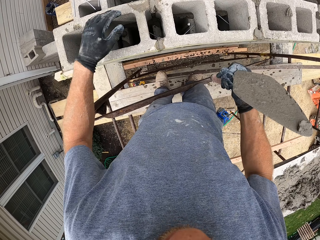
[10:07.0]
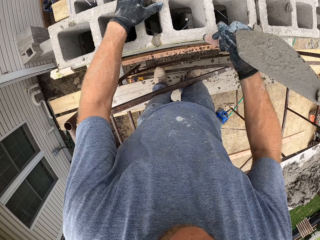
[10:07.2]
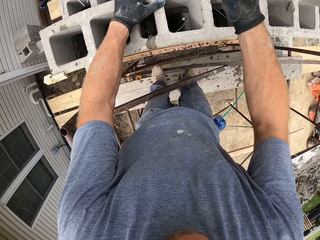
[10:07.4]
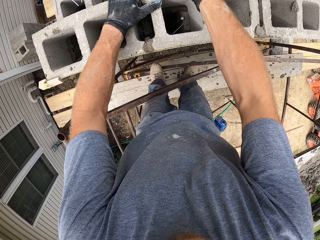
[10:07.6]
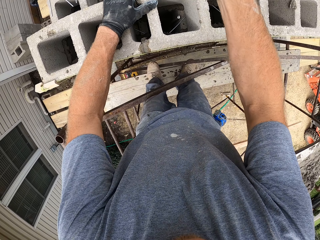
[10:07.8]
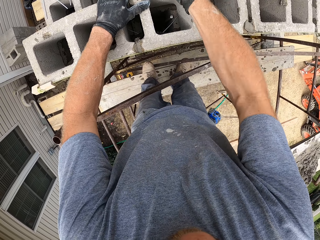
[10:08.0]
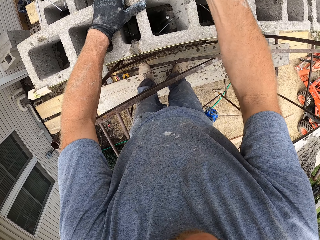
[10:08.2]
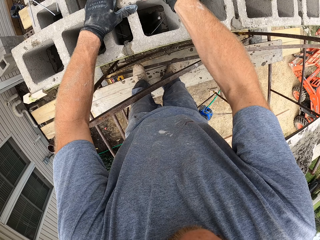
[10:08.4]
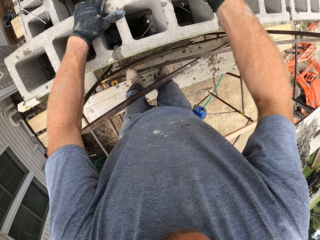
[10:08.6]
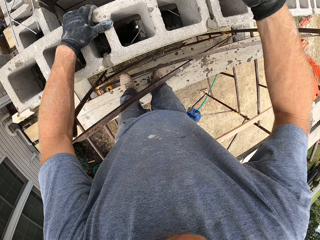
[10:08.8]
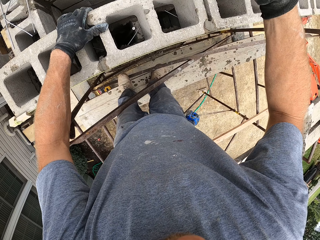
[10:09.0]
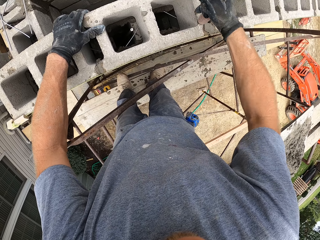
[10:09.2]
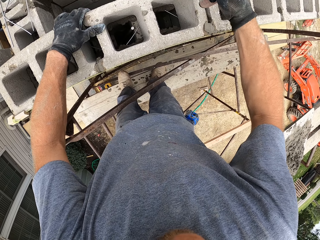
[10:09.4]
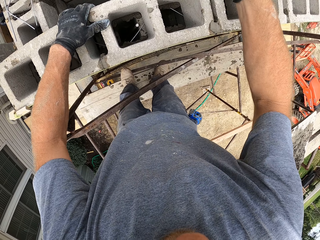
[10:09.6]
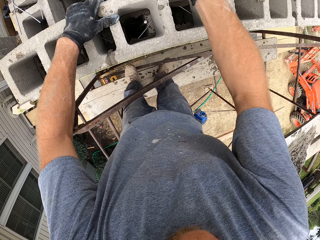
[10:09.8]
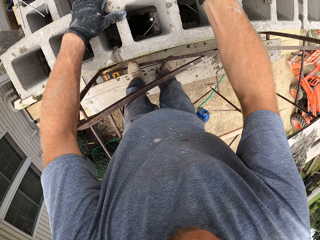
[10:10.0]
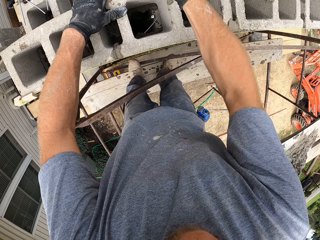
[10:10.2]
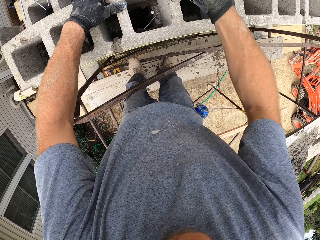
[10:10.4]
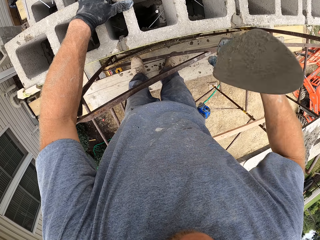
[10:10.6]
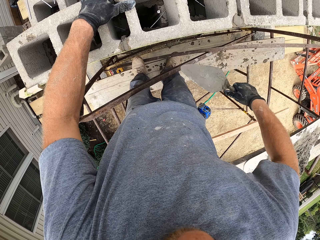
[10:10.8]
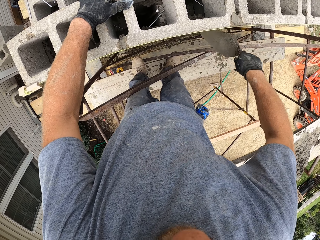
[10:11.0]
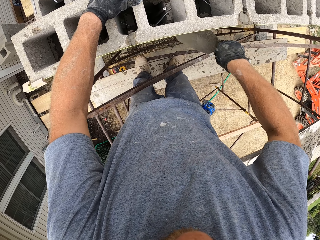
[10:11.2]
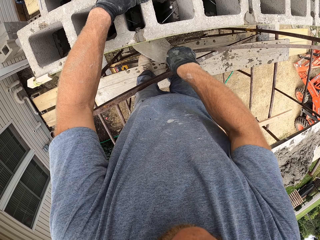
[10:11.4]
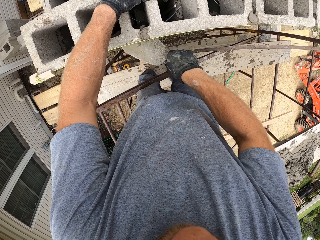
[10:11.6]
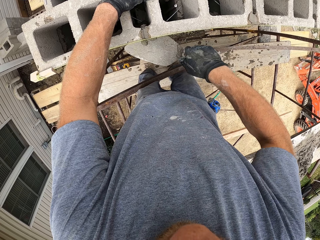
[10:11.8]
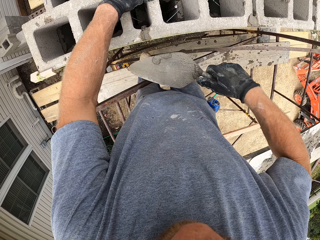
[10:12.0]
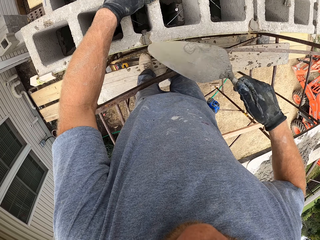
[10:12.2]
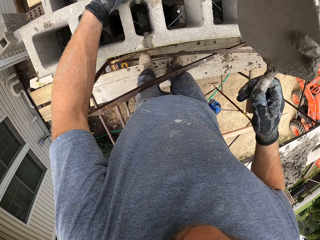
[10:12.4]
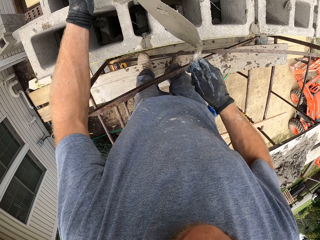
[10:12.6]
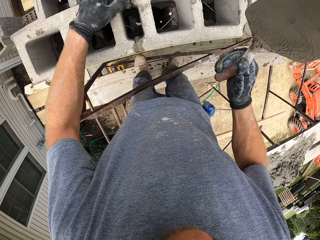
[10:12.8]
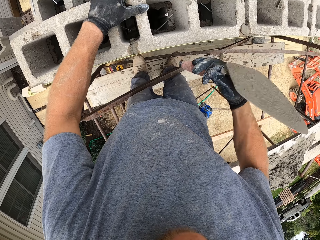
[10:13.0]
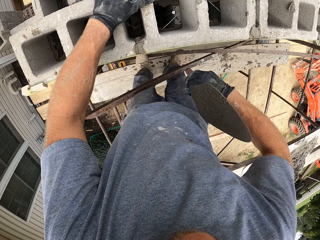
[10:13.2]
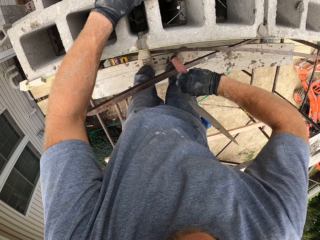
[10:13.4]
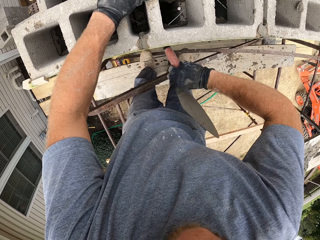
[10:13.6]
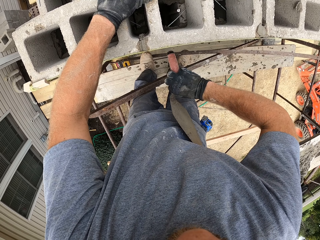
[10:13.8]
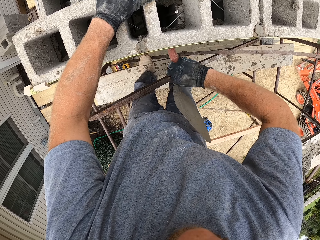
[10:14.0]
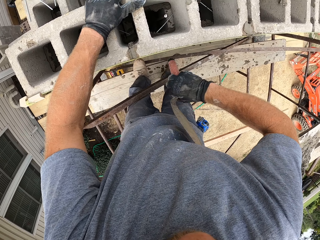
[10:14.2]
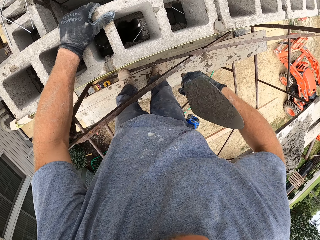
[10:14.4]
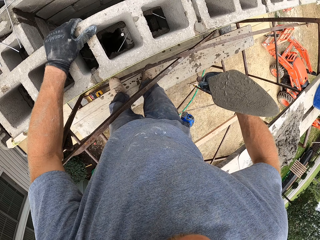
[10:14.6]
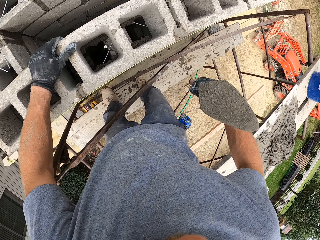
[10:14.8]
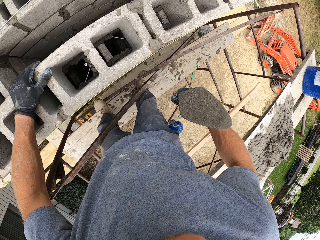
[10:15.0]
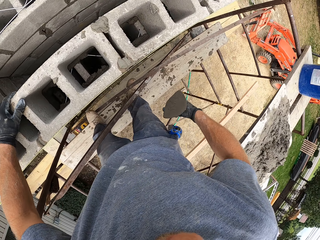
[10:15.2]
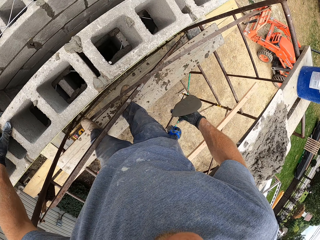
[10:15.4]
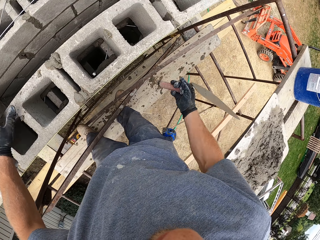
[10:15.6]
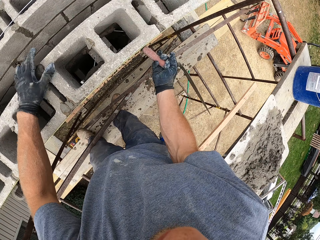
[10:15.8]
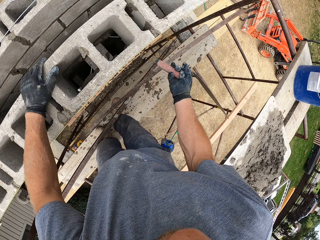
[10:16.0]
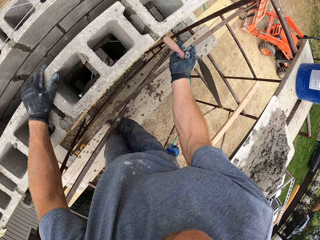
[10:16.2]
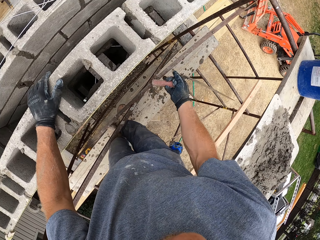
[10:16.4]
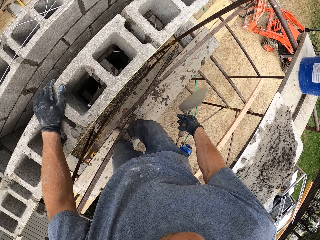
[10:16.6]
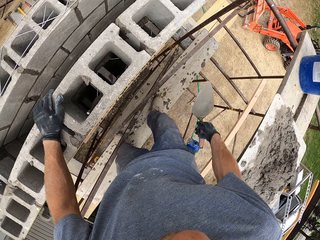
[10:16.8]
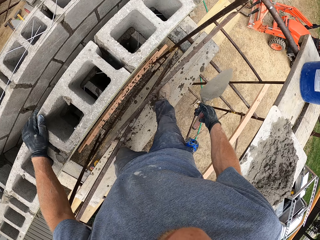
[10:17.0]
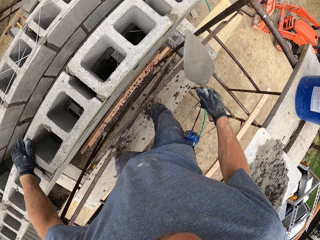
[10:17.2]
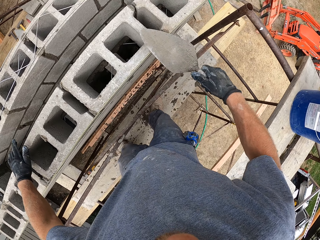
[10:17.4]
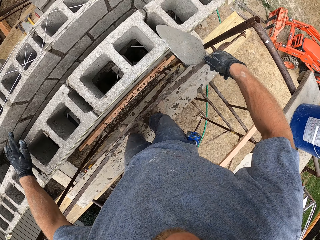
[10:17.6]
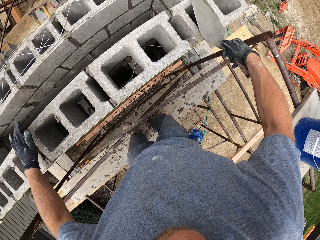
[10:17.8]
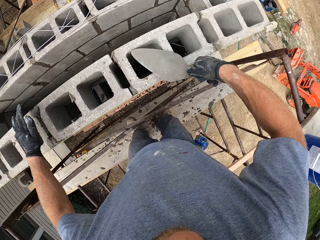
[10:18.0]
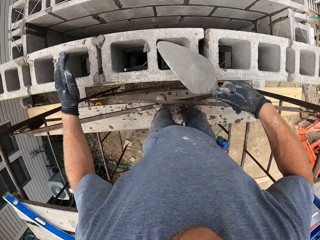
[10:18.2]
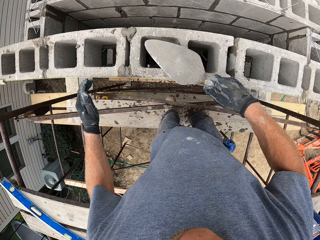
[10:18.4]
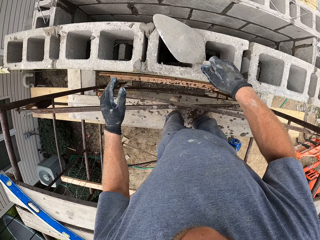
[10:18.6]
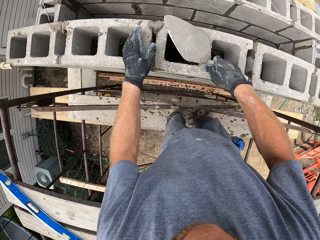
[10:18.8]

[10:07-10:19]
The camera wearer removes concrete or mortar. They move the trowel away from the block. They drop the concrete. They hold the concrete. They move the trowel towards the block. They hit the hand trowel on the bricks. They move the trowel away from the block. They scrape some mortar off the bricks with the hand trowel. They move a hand. They throw the concrete in the block. They turn the trowel. They hold the block. They hit the hand trowel on the bricks. They move the trowel away. They walk. They move a hand along the wall. They hit the wall. They walk. They spread the mortar on the bricks with the hand trowel. They remove a hand from the block. They rub the trowel on the blocks.

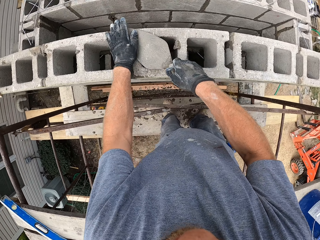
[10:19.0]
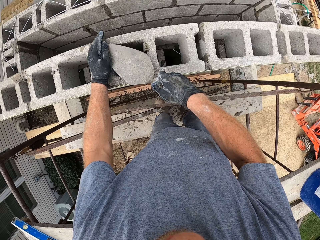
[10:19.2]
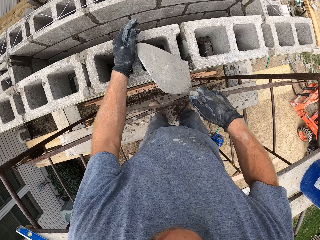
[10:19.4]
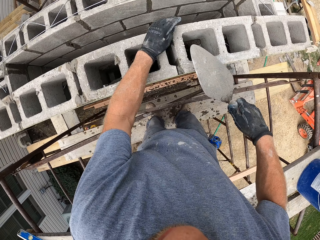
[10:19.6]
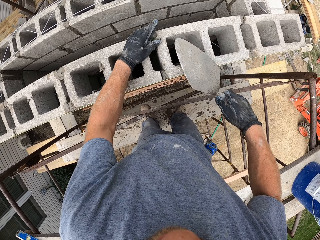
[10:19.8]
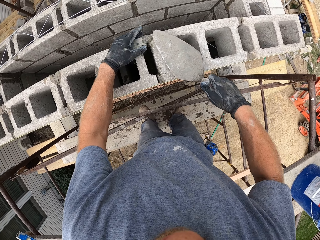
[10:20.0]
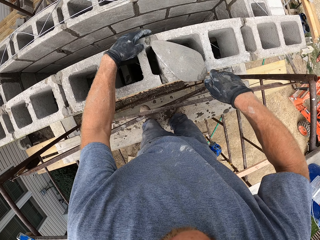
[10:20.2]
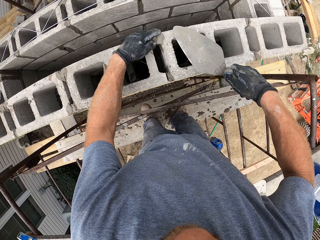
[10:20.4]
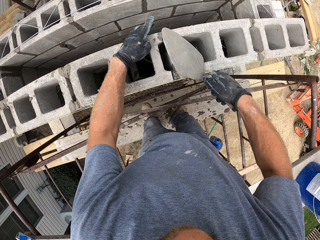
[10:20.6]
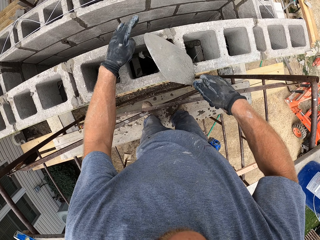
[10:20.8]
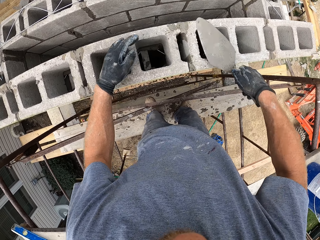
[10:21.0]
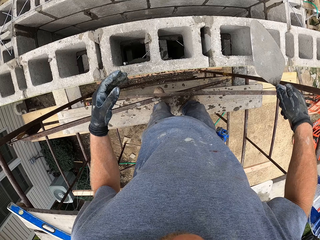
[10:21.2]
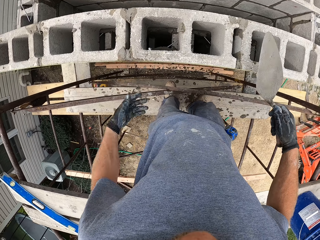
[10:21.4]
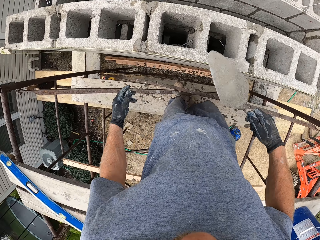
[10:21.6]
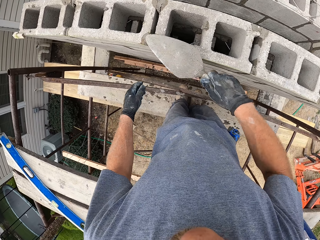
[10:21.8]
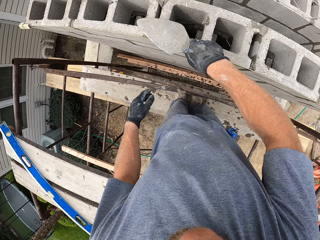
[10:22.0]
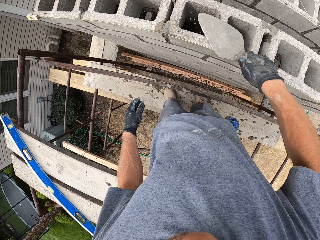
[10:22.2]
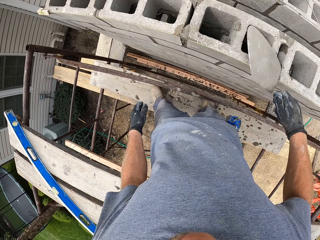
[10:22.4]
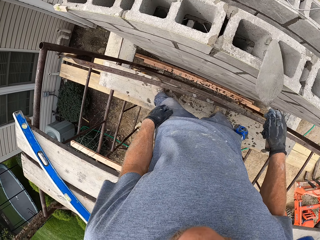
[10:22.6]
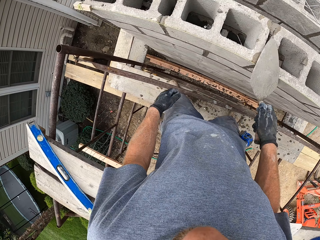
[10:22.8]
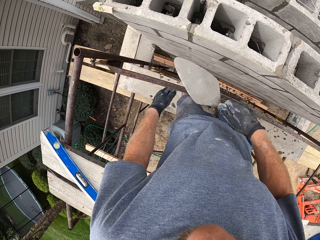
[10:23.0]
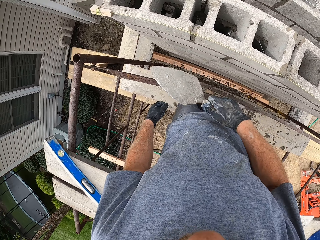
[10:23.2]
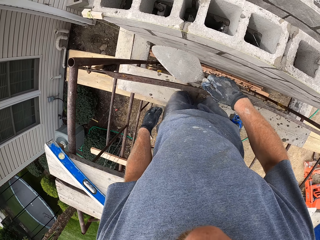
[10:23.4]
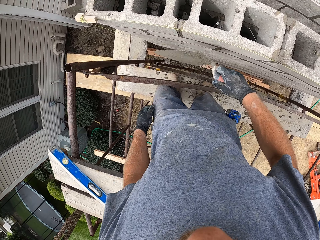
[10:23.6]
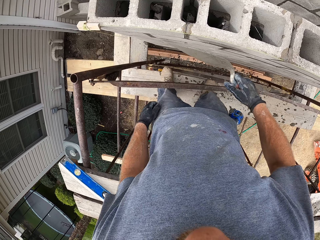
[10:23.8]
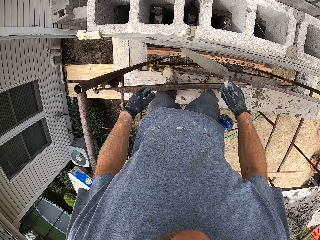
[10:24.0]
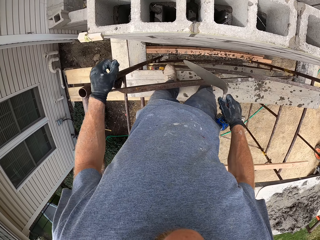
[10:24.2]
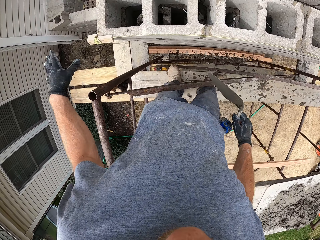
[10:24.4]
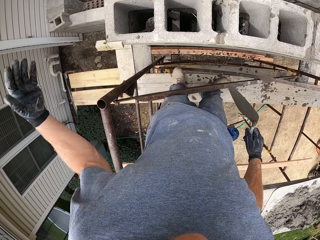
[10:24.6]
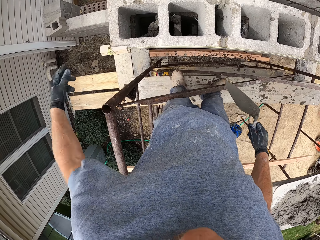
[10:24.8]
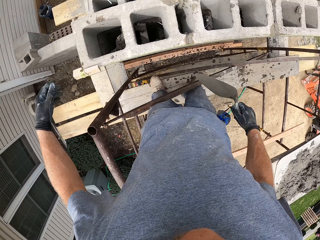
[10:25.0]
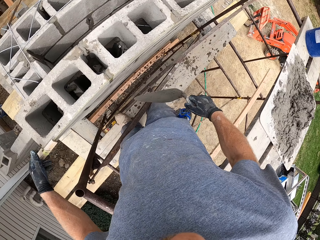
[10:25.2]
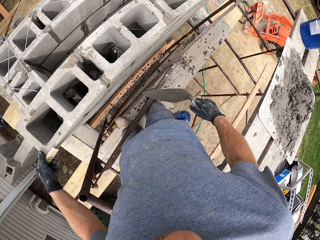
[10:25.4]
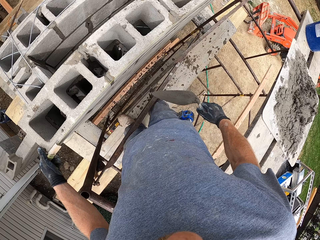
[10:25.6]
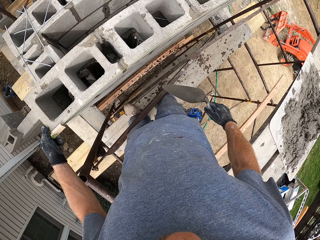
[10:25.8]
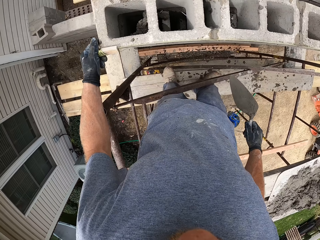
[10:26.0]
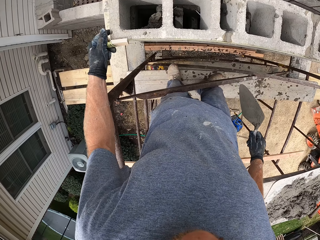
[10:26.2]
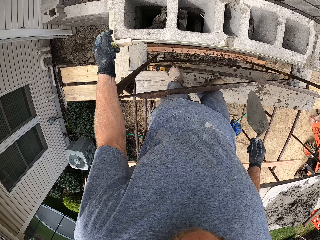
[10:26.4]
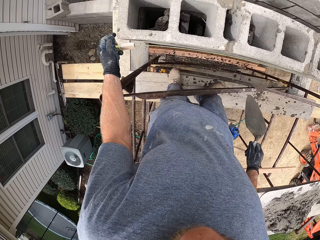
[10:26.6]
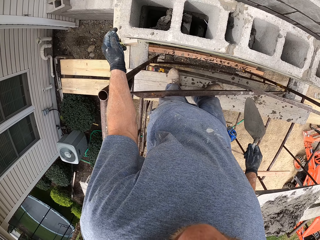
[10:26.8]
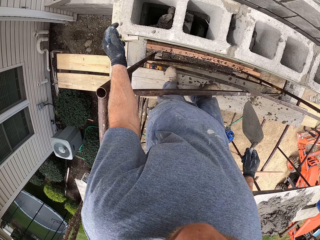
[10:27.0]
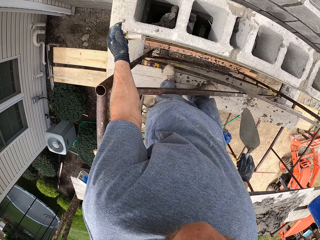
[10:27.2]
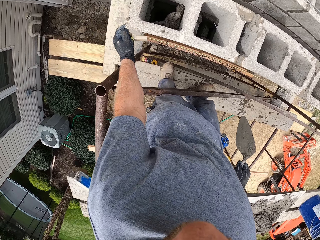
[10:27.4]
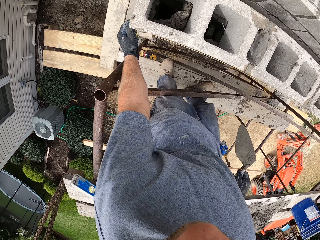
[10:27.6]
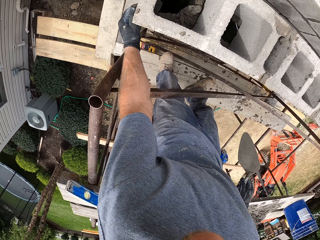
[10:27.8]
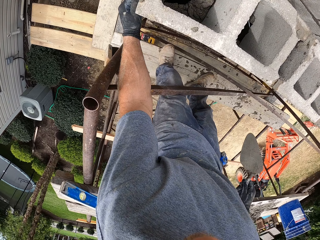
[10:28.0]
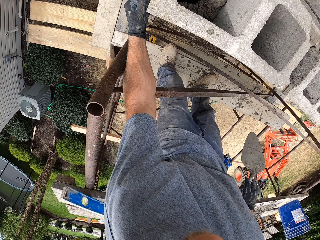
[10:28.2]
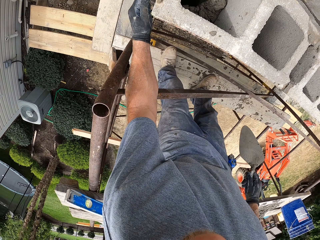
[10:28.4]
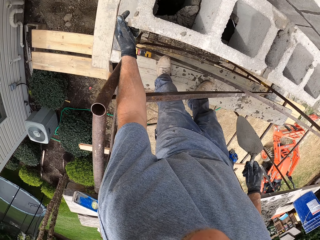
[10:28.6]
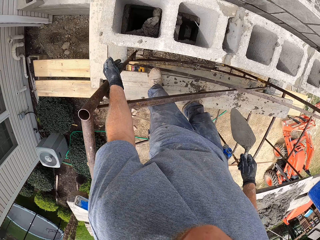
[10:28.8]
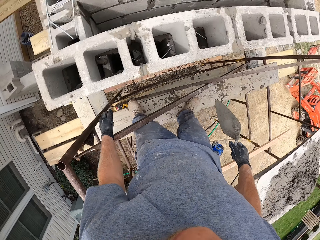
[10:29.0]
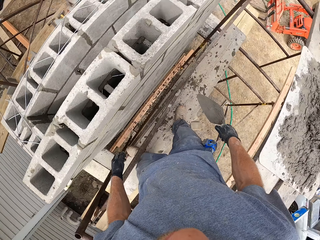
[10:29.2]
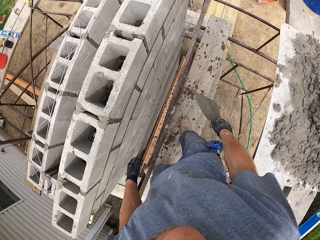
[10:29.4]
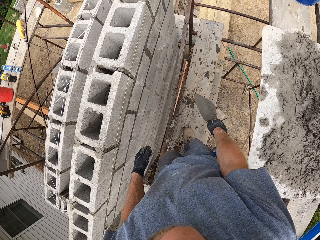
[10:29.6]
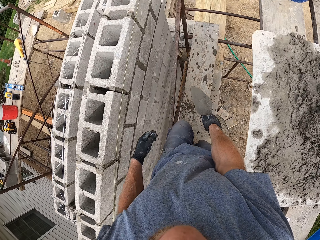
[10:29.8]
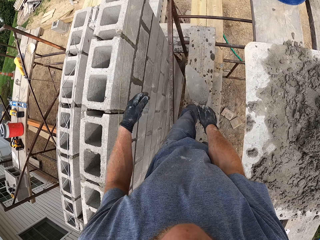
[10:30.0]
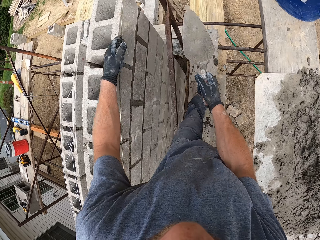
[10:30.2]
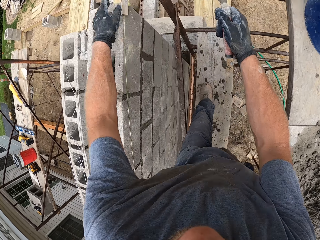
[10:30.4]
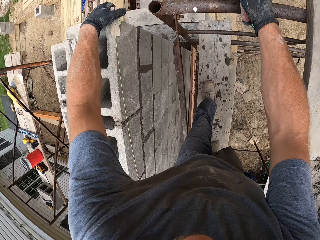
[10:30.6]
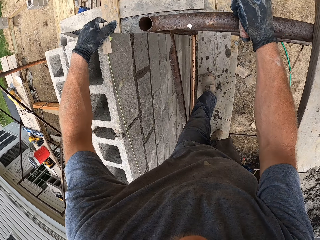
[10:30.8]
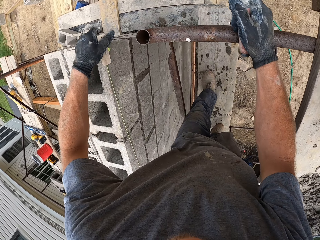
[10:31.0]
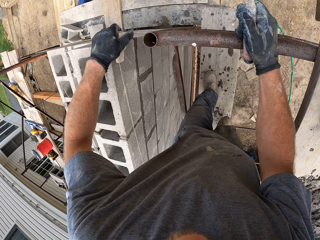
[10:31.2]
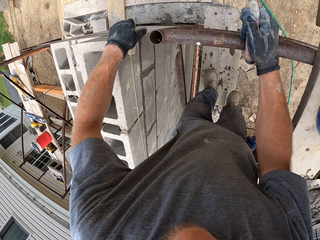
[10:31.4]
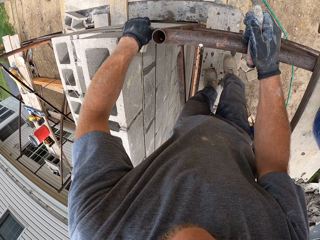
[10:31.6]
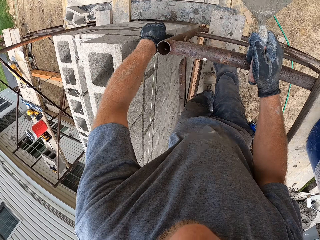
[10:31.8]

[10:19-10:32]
The camera wearer carries concrete. He puts the concrete on the block. He spreads the concrete. He moves his hand away from the concrete. He moves the trowel away from the block. He sways a hand. He moves the trowel. He moves. He spreads the concrete. He moves. He rubs the trowel on the blocks. He moves. He shakes his wrist. He moves the wood. He adjusts the brick clip. He moves towards the other edge of the bricks. He rests a hand on the scaffold. He moves the wood along the wall. He adjusts the brick clip on the brick.
